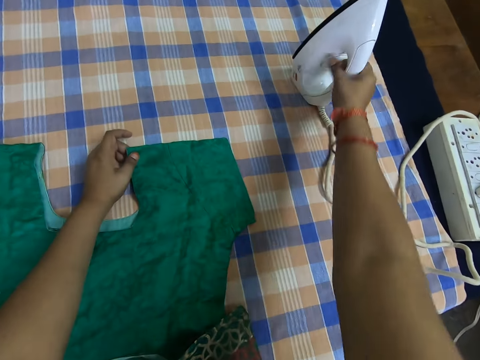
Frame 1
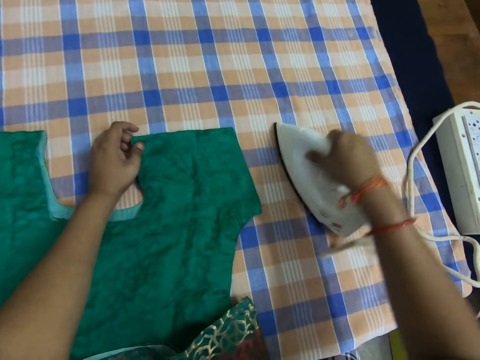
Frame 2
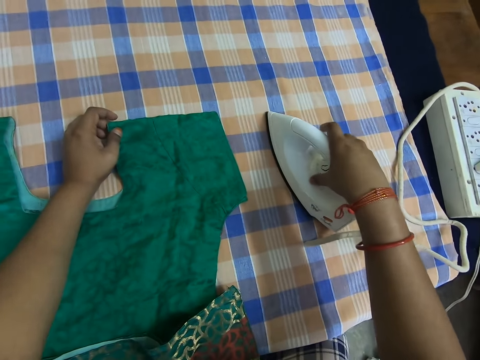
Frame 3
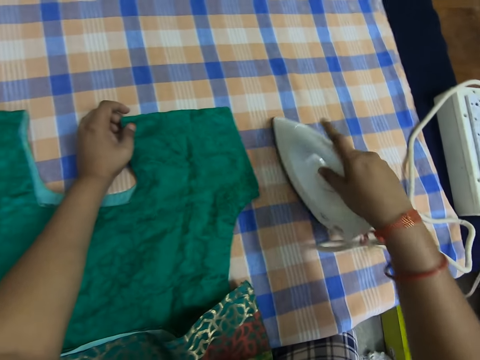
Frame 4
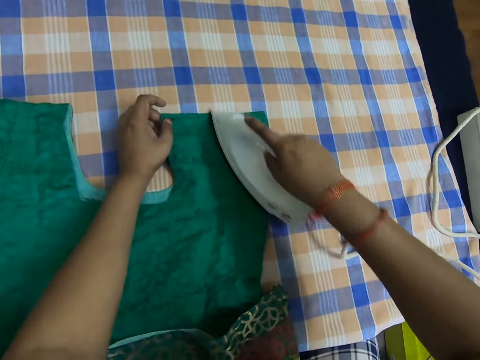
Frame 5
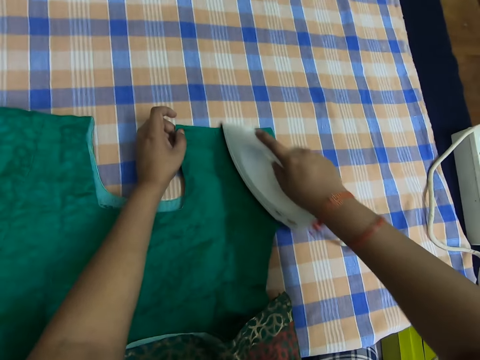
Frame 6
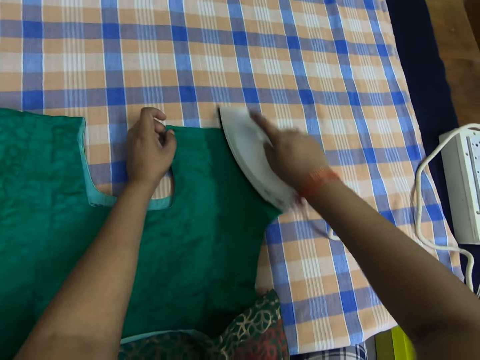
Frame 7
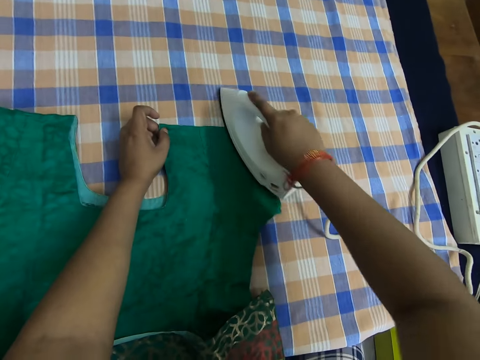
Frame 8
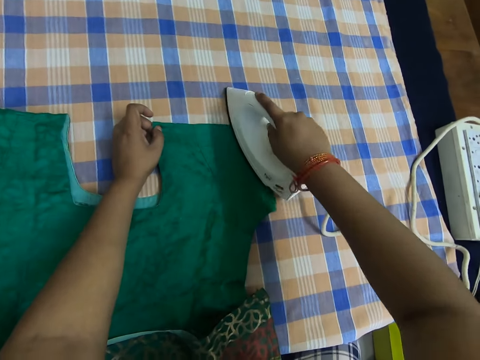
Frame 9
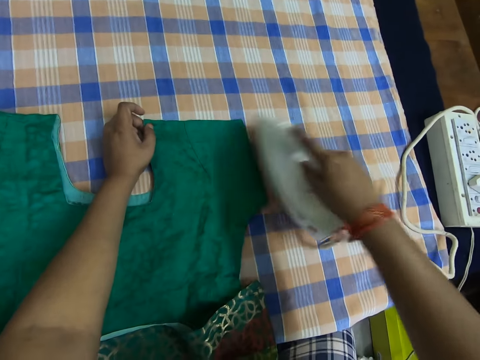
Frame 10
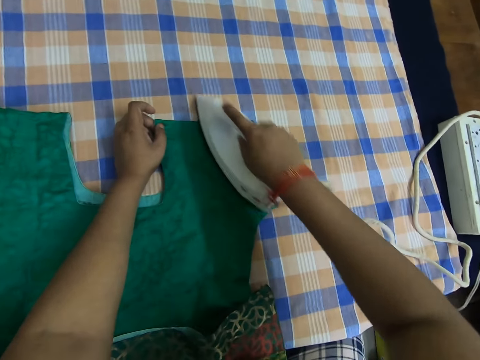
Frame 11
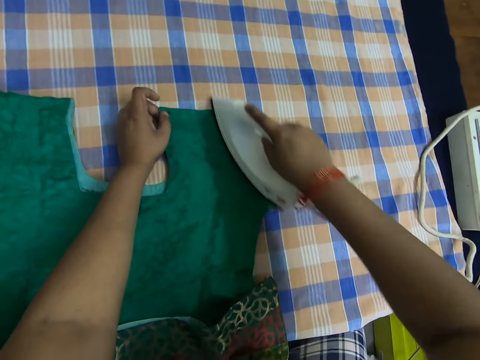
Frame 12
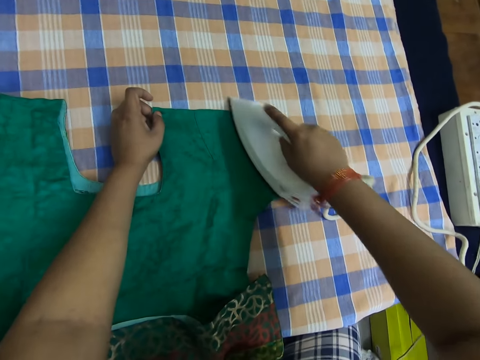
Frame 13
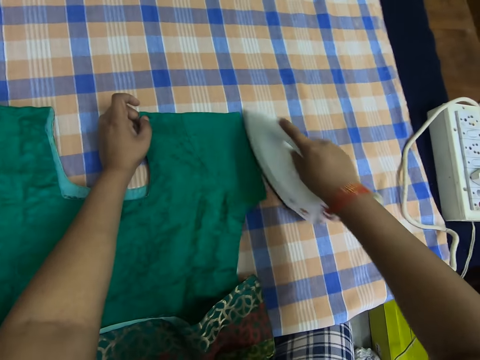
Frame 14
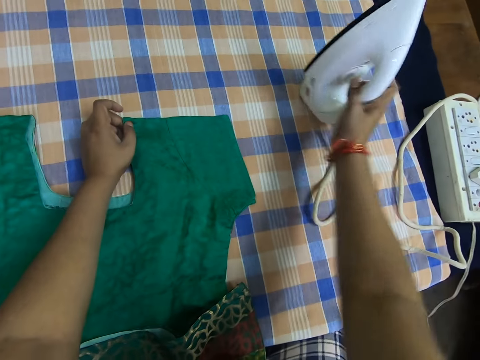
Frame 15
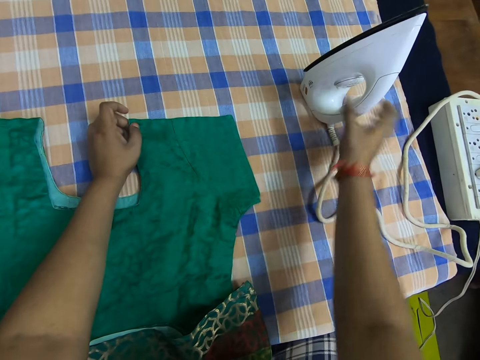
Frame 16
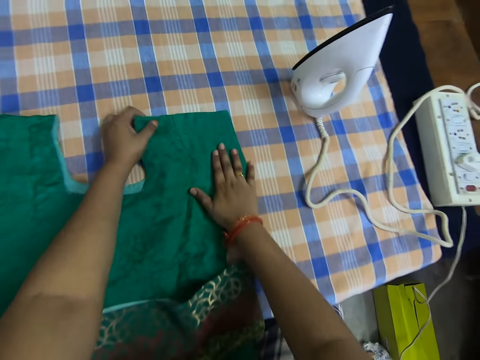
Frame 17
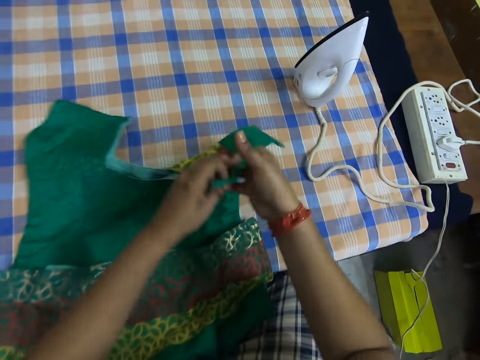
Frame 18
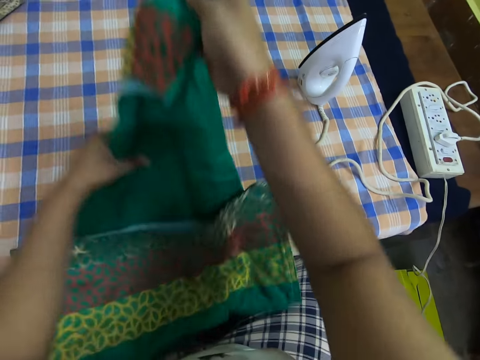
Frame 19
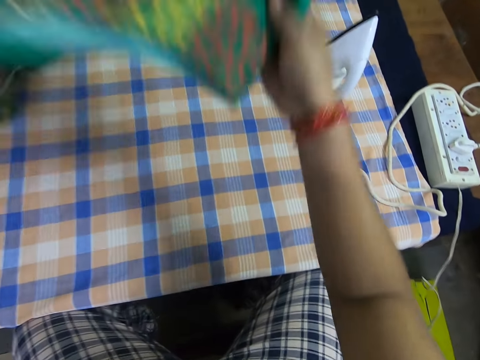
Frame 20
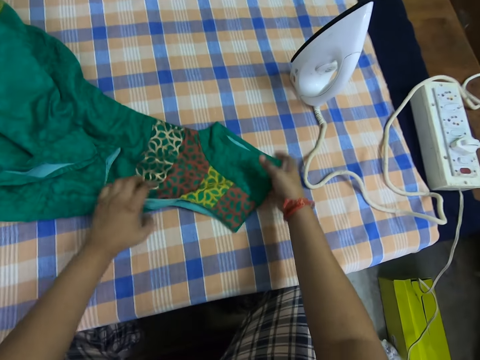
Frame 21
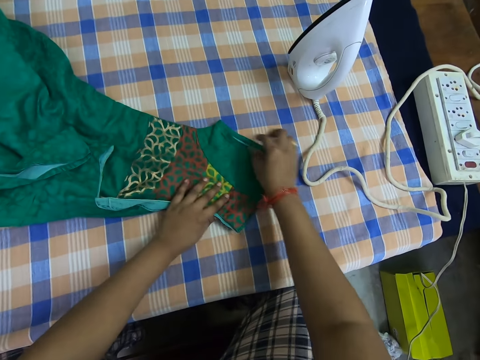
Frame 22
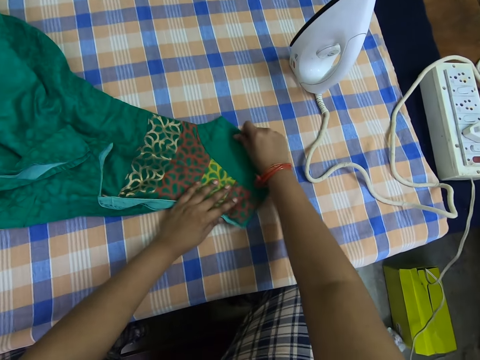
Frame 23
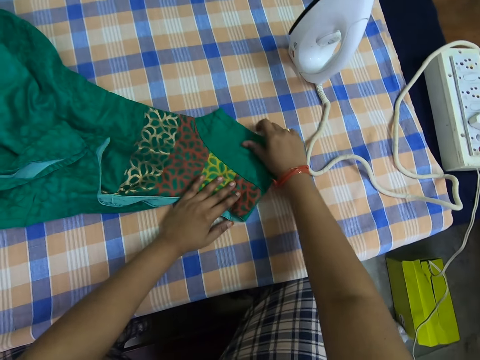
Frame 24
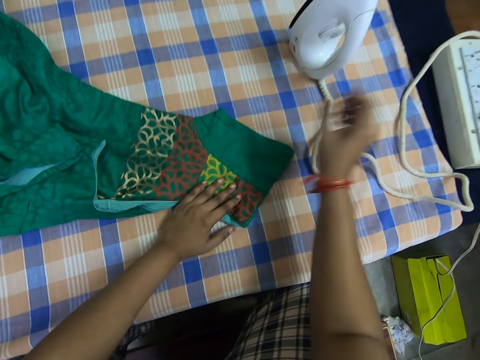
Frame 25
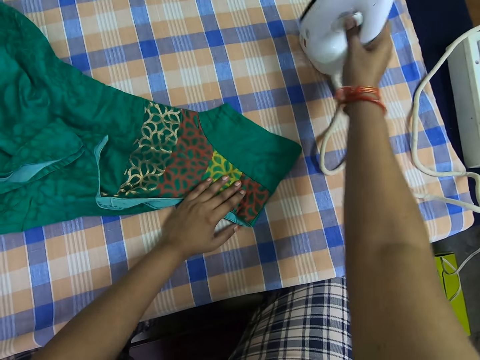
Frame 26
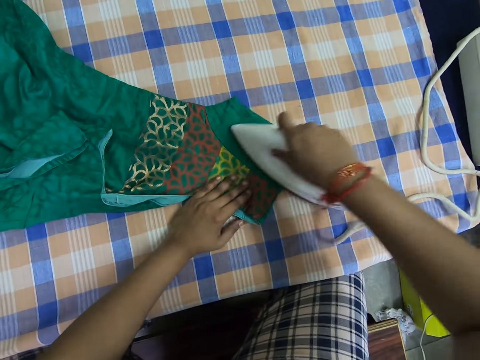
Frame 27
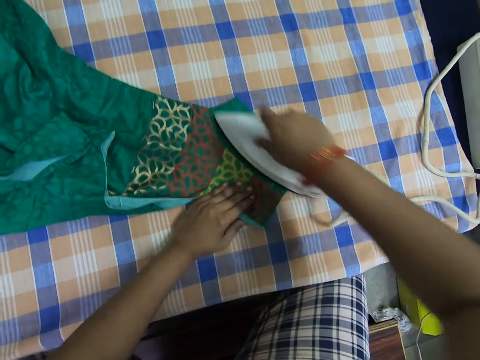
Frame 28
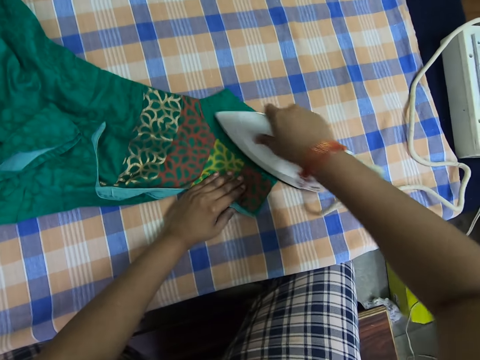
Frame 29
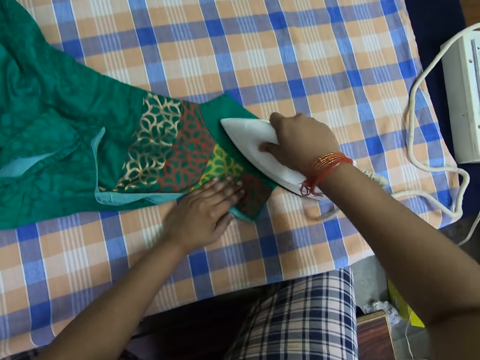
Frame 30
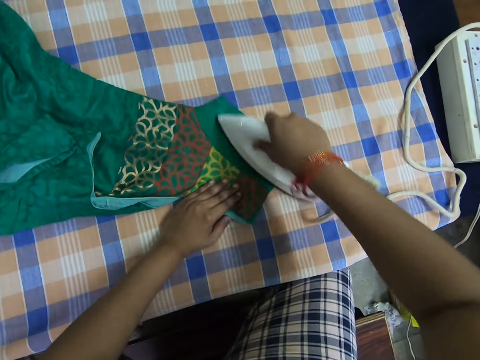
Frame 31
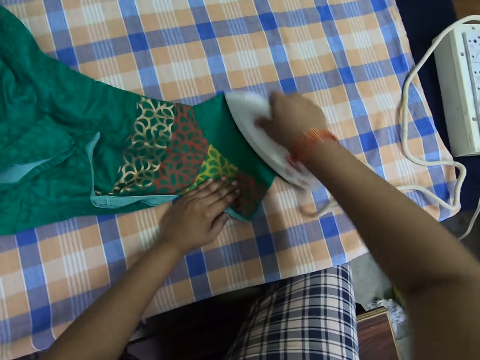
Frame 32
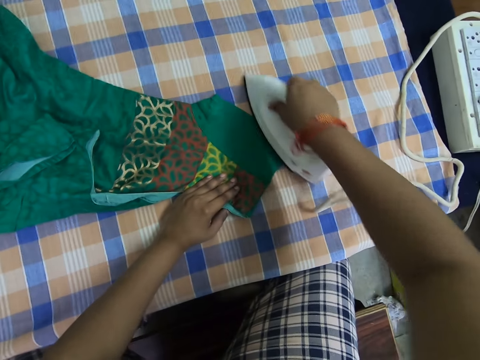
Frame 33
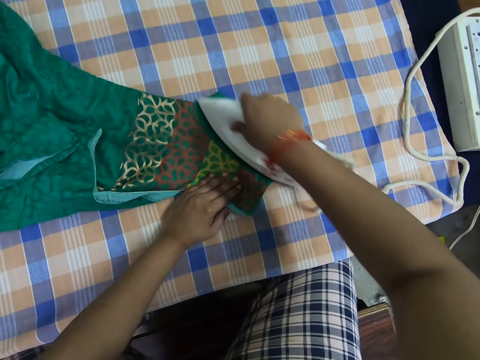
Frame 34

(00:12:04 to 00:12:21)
The camera wearer picks up the iron box. They face the iron box on its soleplate. They regulate the heat of the iron box. They iron the cloth. They place the iron box on the table. They feel the cloth and lift up the cloth. They flip over the dress. They put down the cloth and adjust the cloth. They pick up the iron box and iron the cloth.

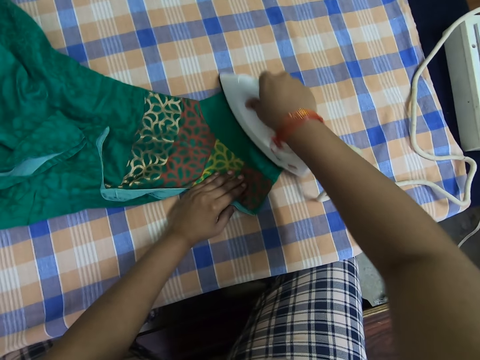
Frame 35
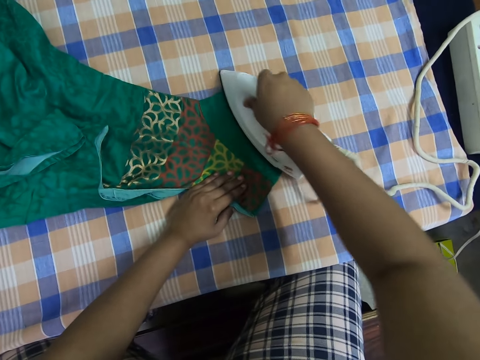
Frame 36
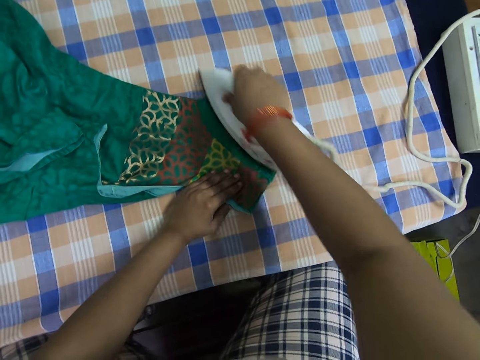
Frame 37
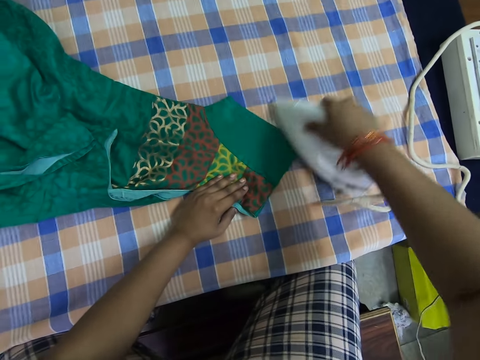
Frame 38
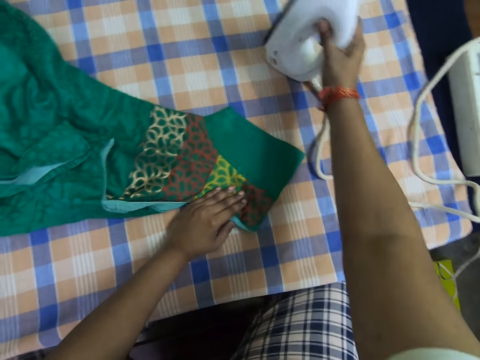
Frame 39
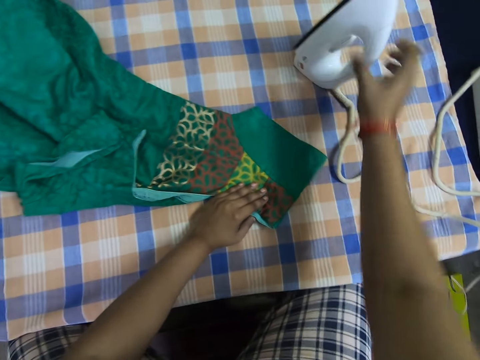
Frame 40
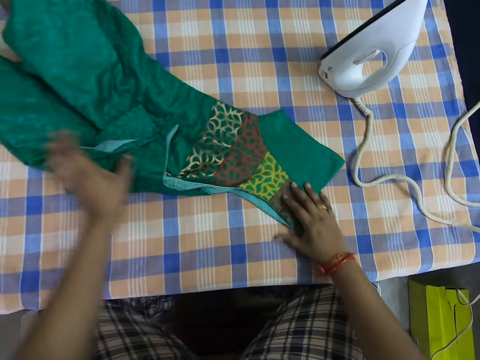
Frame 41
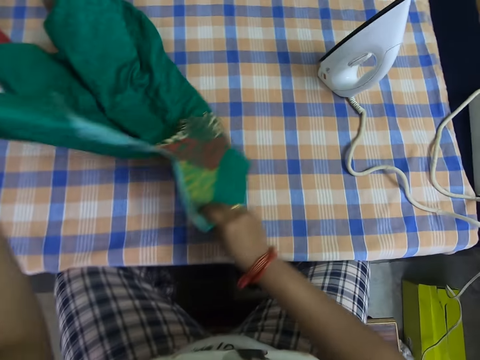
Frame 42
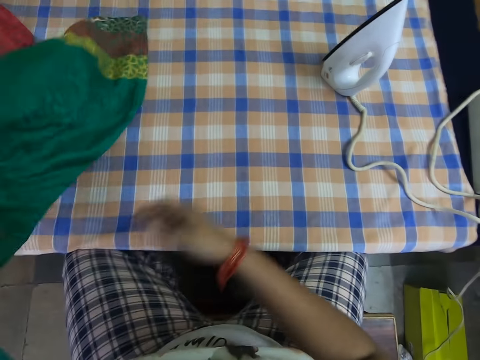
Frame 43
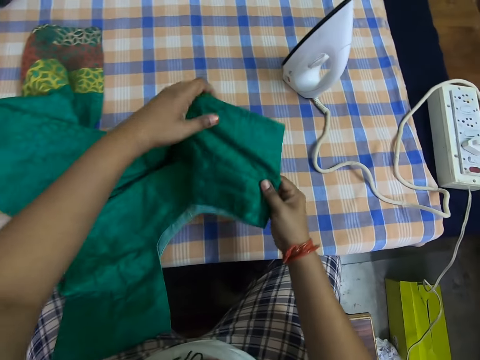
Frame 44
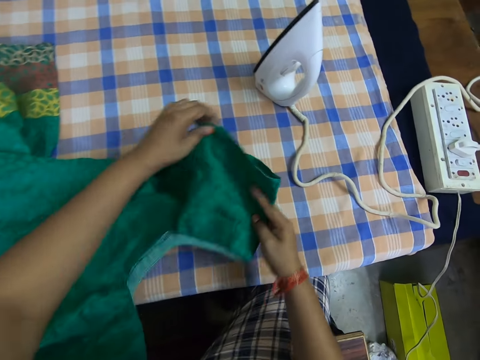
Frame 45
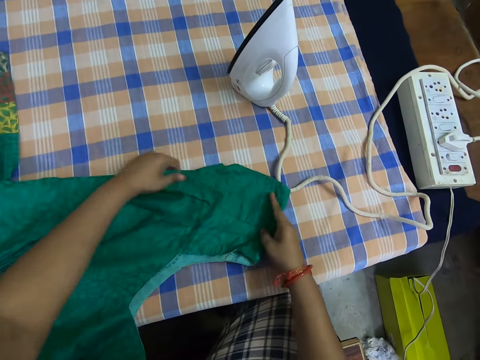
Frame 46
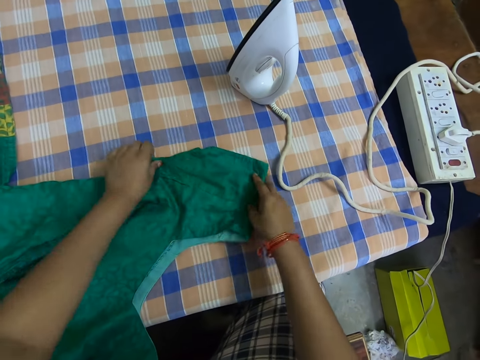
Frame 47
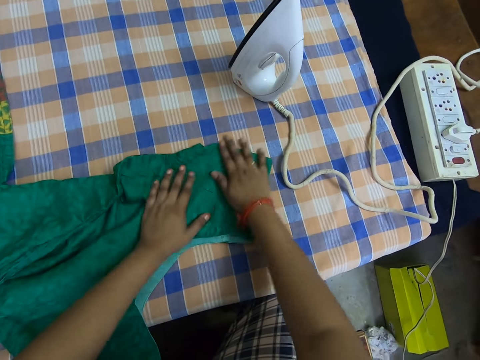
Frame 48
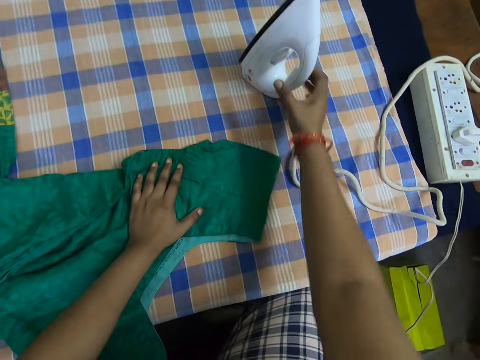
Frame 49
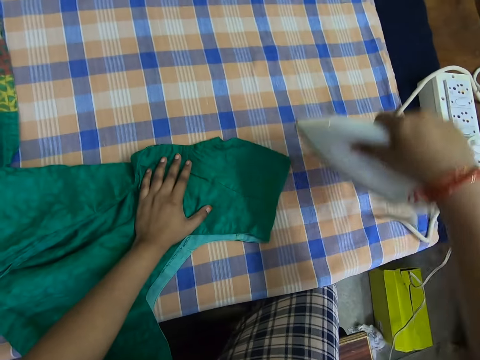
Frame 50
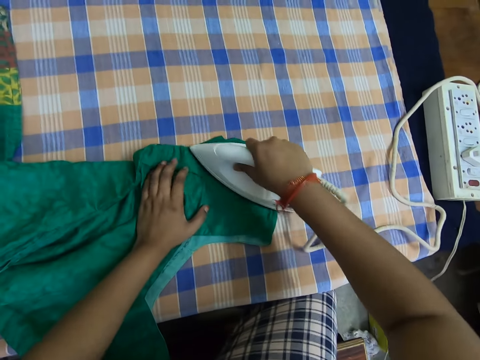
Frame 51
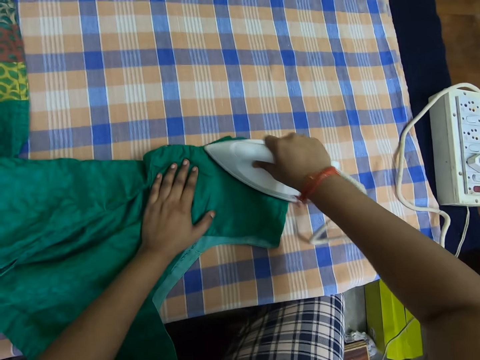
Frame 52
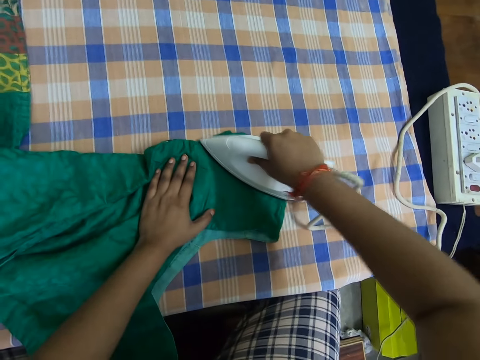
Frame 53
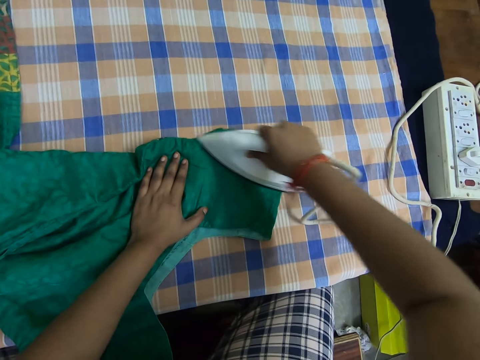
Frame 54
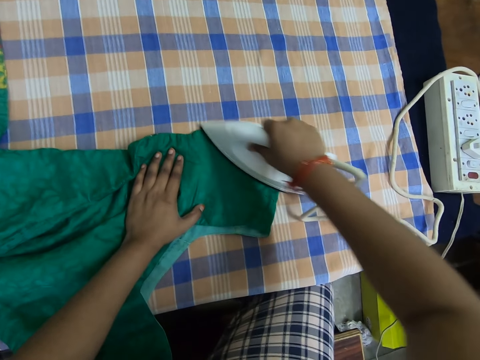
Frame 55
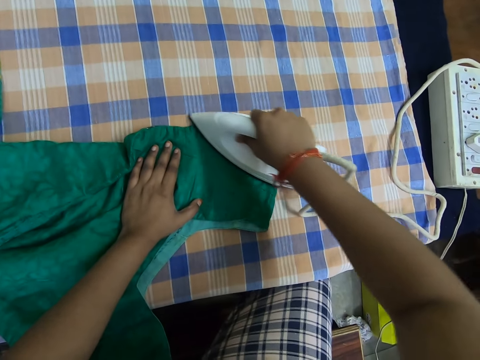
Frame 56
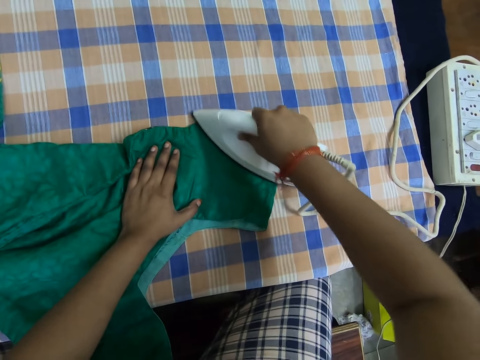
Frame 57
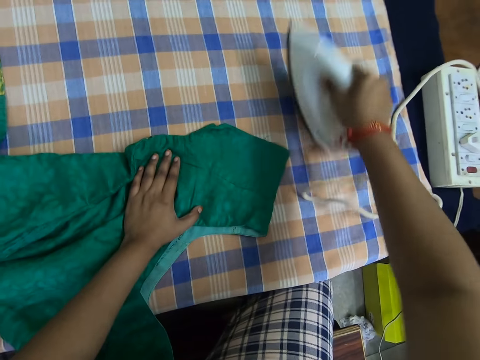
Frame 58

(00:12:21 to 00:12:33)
The camera wearer places the iron box on the table. They adjust the cloth, flip over the dress, put down the cloth and adjust the cloth. They align the dress. They pick up the iron box and iron the dress.
